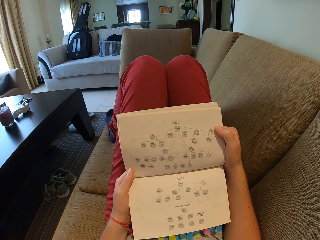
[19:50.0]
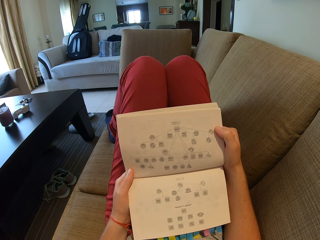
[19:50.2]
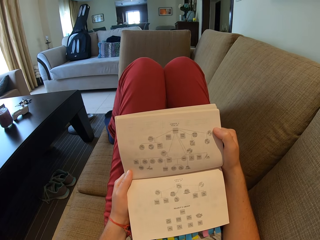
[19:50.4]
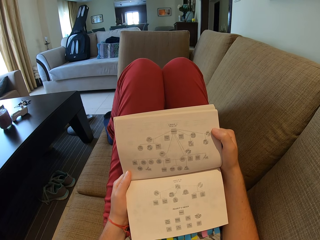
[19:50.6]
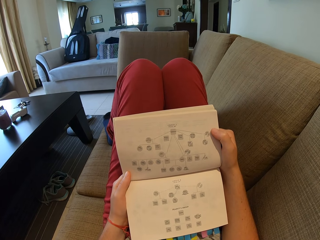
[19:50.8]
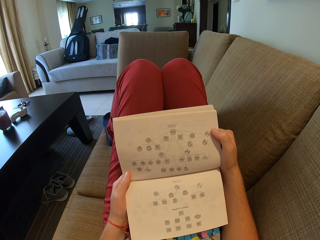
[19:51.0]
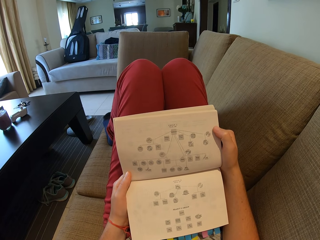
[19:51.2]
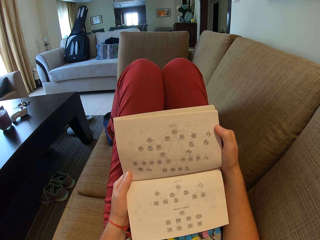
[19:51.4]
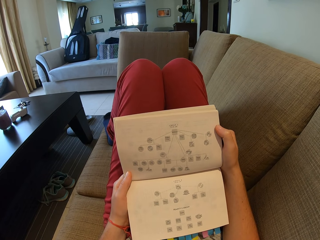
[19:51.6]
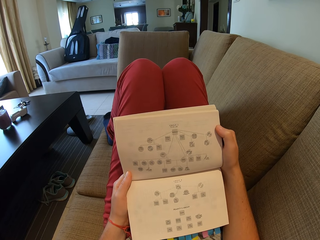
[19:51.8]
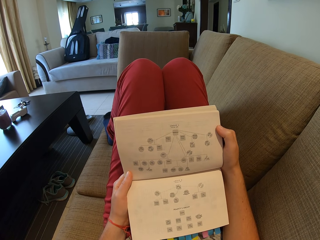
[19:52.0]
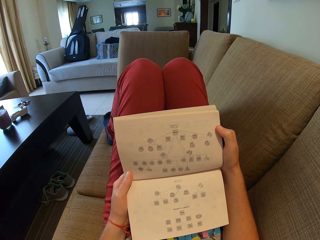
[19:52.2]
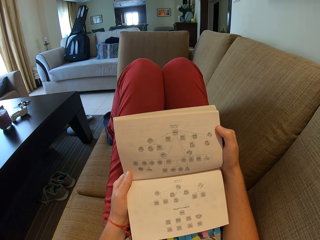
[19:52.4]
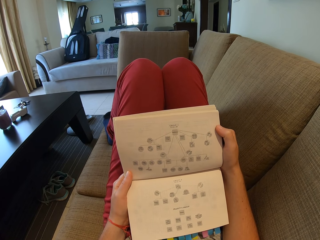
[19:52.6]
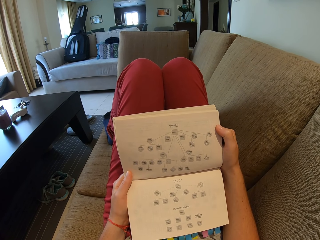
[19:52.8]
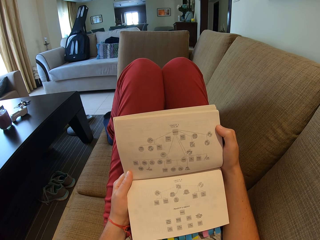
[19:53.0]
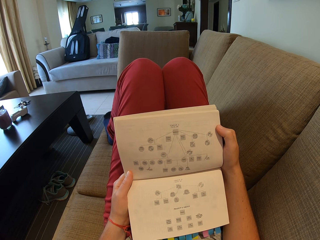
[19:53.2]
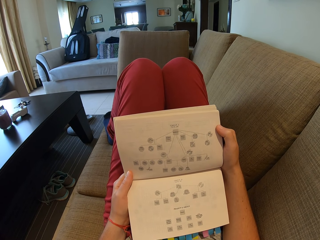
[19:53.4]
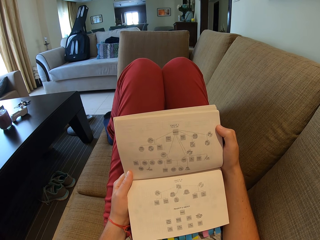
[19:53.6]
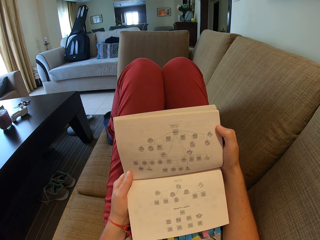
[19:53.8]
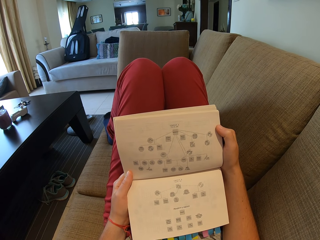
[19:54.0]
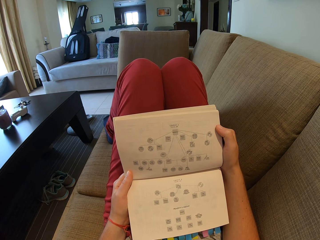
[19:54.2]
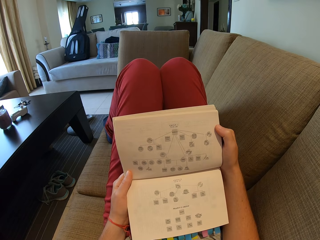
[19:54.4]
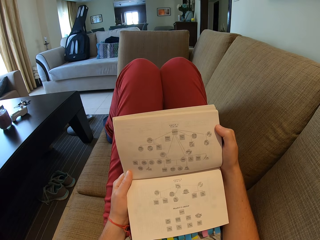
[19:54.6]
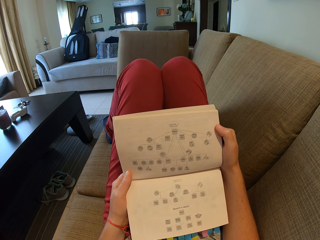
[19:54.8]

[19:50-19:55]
The camera wearer reads a chart in the book.

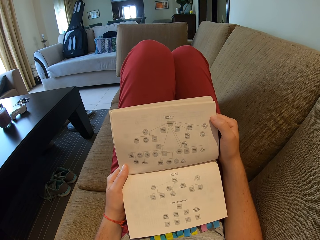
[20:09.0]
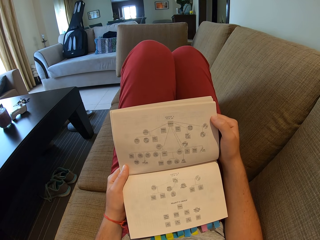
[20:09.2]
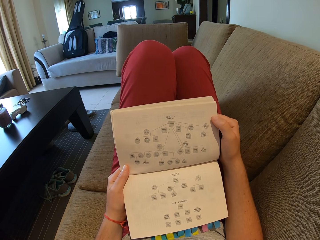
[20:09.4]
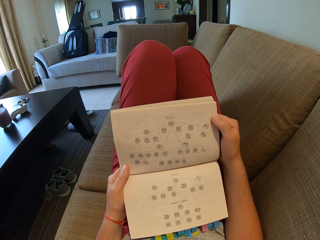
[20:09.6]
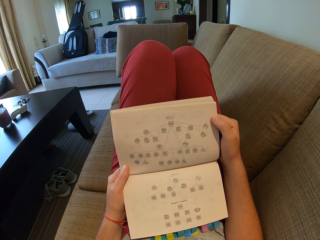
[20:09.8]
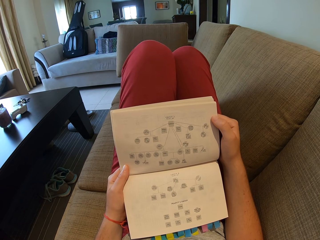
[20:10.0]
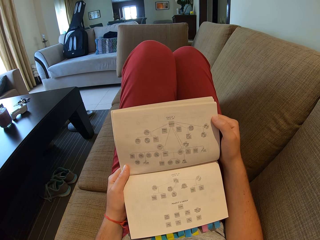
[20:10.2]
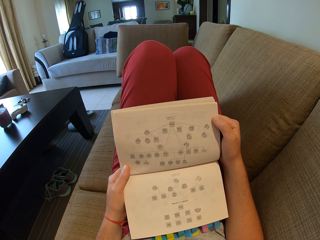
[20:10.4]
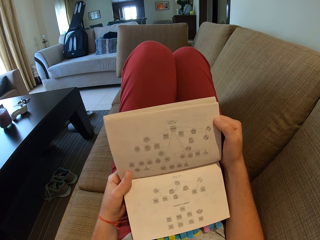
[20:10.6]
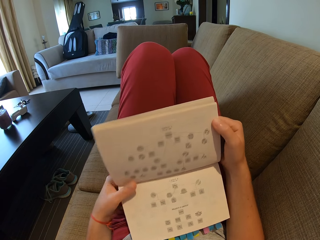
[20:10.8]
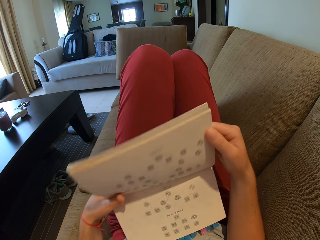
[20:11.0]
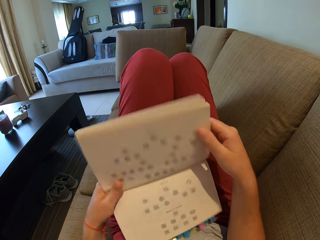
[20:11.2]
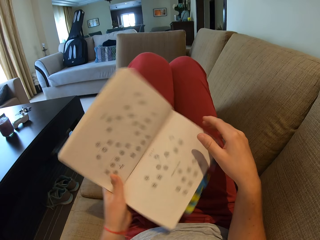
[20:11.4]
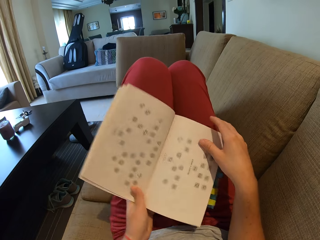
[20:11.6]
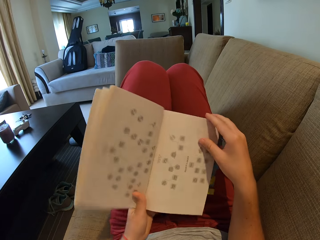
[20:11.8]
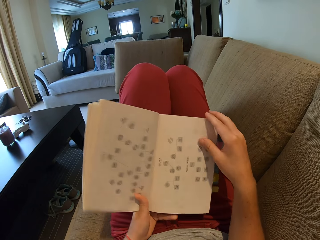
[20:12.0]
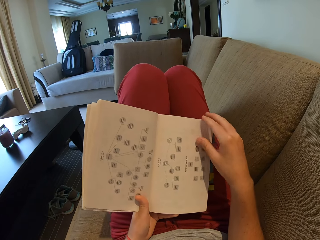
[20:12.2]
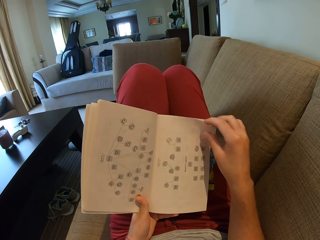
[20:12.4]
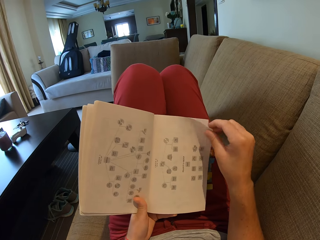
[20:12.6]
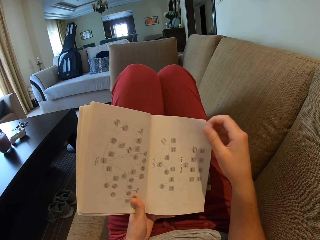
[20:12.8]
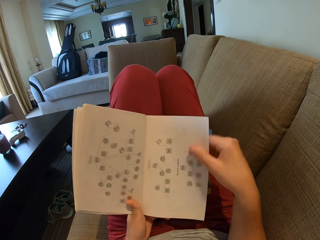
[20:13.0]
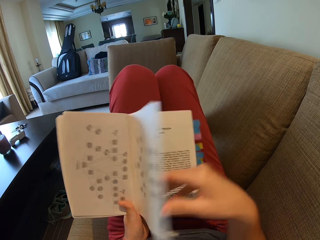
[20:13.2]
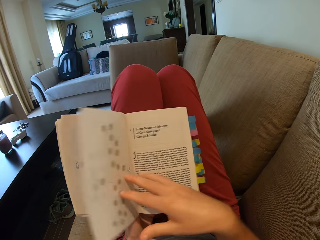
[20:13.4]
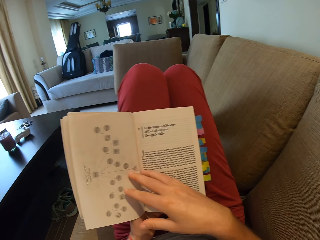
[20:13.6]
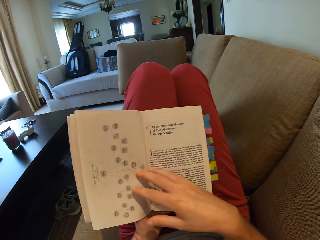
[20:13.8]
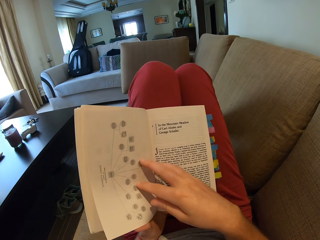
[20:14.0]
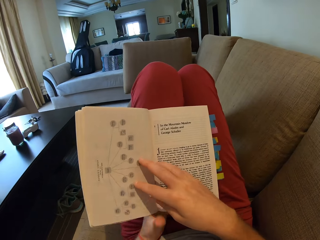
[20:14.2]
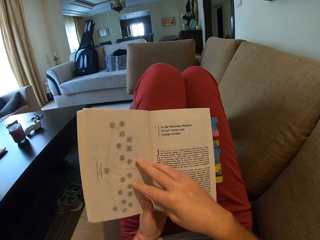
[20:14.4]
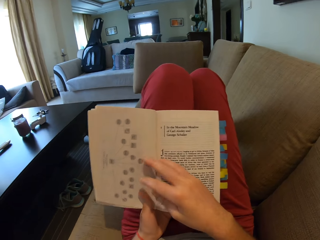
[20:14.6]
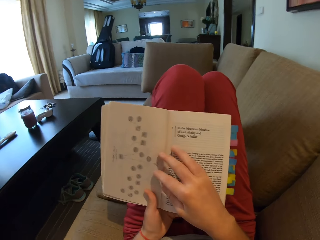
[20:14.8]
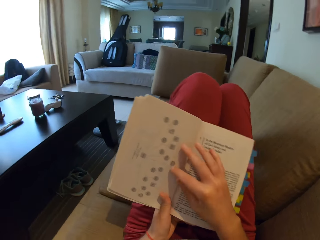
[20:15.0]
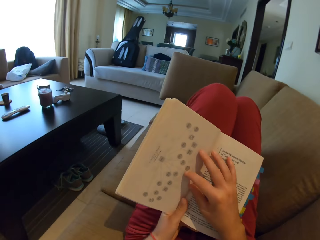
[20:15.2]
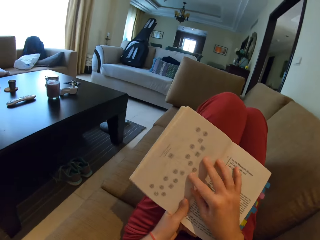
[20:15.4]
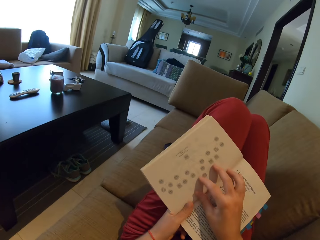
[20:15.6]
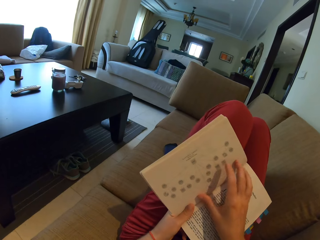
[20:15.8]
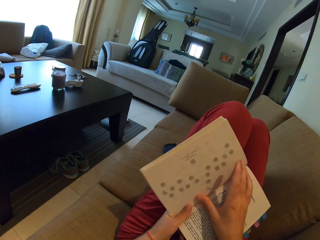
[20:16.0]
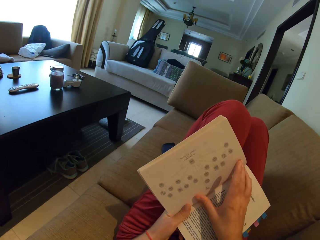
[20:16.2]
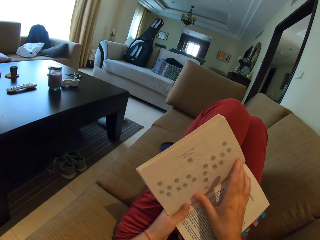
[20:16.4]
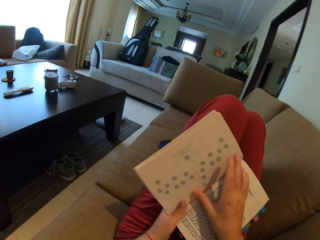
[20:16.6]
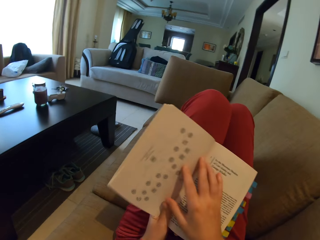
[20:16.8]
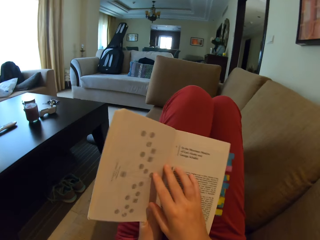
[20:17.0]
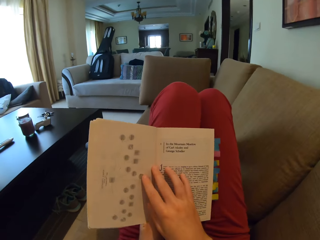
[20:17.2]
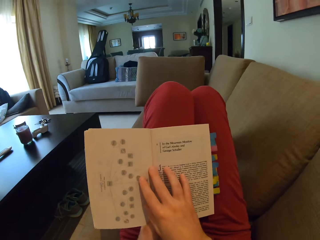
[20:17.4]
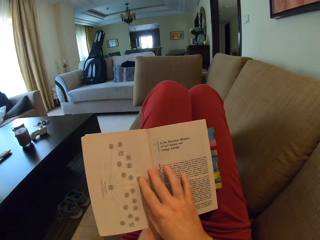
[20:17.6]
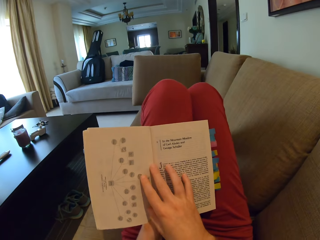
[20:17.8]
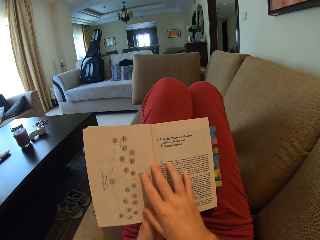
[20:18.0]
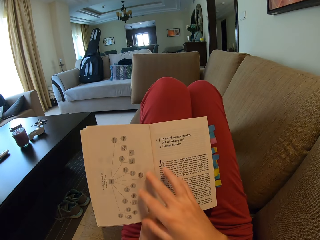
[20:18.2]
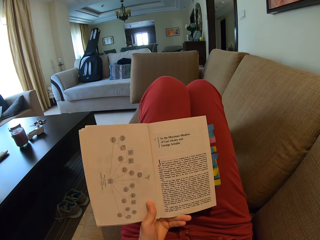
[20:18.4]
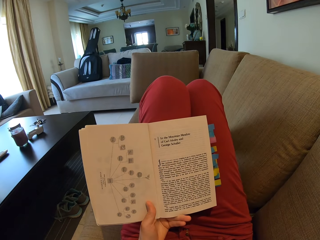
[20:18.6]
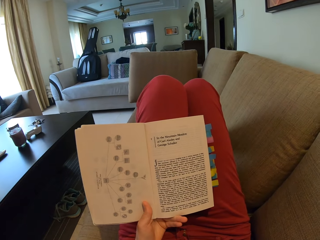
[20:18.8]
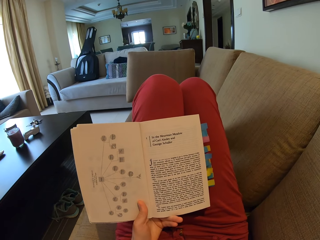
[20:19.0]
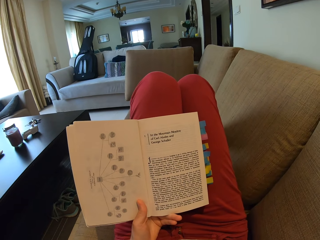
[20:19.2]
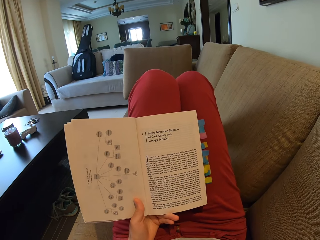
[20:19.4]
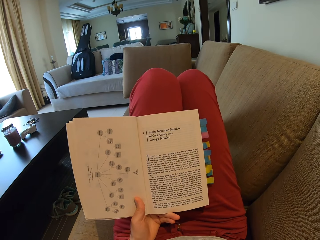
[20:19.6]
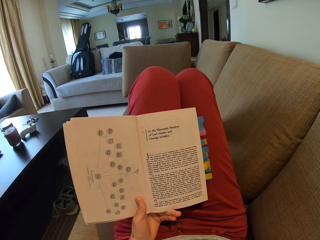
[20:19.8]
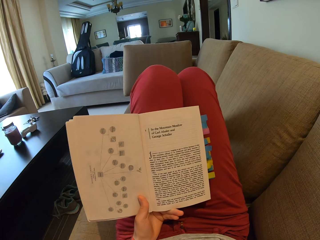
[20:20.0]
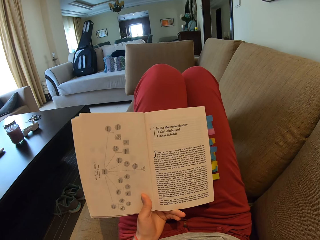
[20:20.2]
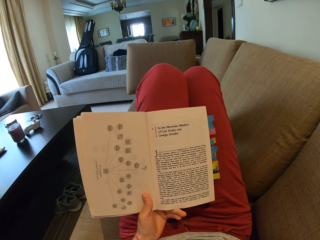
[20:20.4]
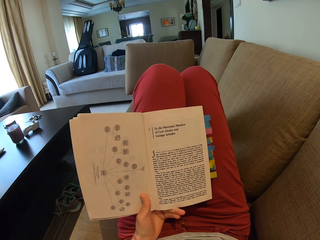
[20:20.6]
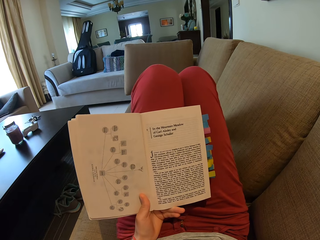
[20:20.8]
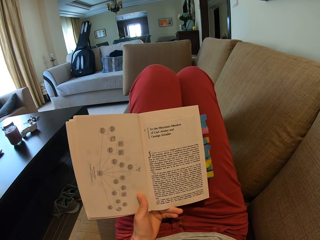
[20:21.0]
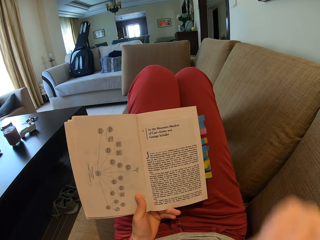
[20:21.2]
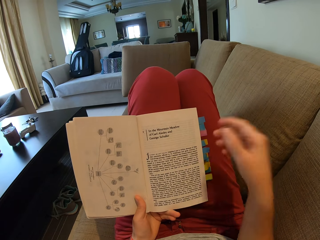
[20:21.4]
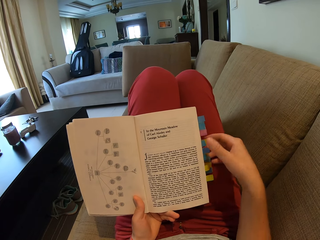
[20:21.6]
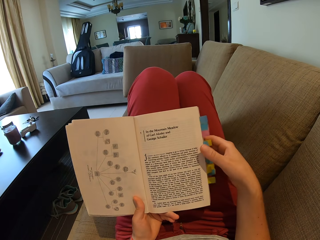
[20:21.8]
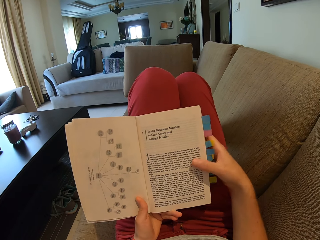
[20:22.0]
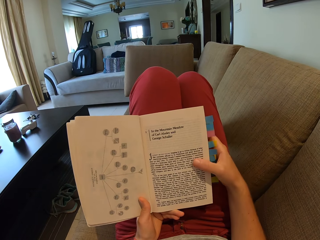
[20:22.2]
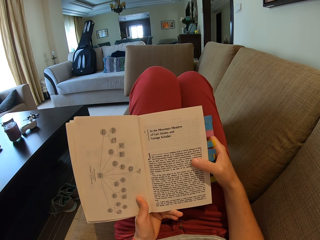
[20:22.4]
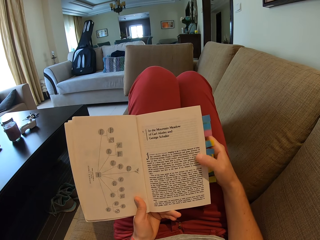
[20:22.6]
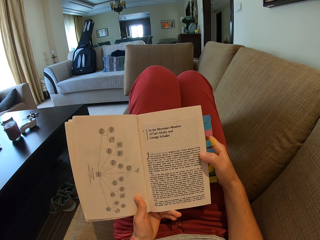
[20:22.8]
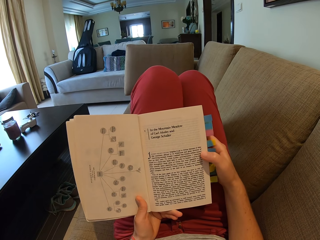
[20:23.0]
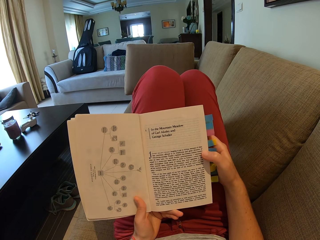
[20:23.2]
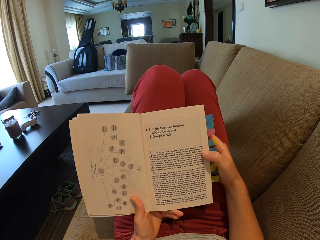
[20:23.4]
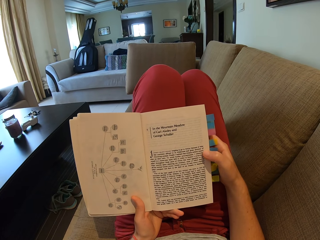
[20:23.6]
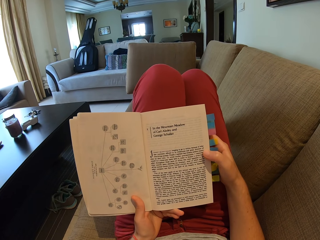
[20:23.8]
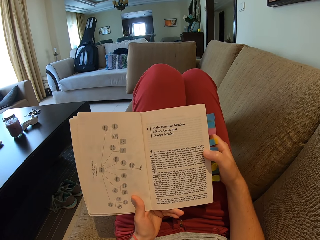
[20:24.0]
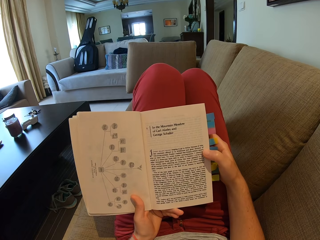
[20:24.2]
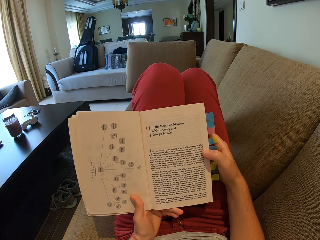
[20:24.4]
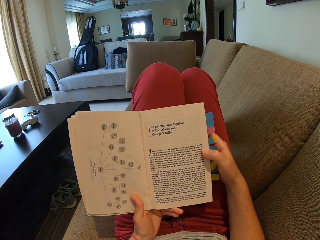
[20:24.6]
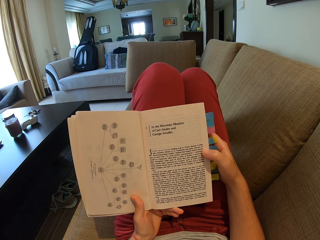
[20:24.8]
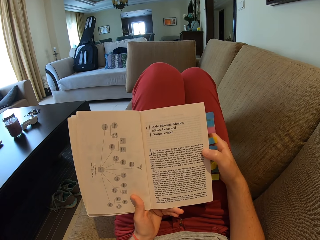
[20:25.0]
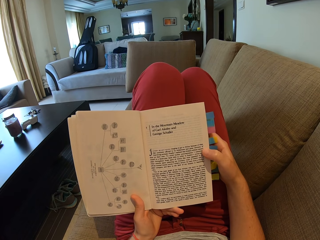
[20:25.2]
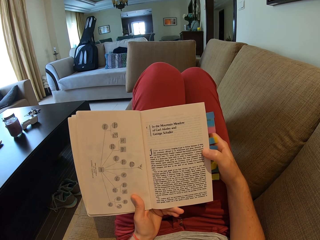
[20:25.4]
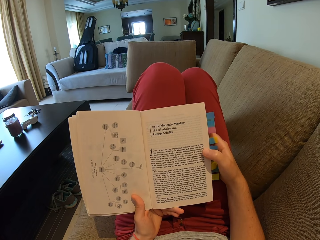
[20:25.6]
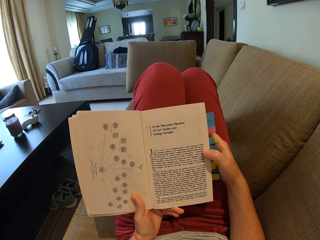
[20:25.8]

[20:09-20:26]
The camera wearer turns the book. They open another page. They turn the book. They read the book.
